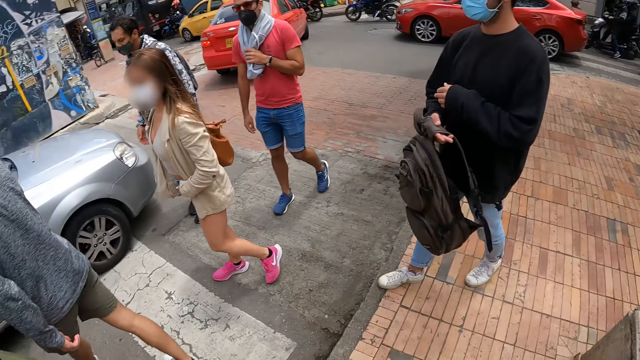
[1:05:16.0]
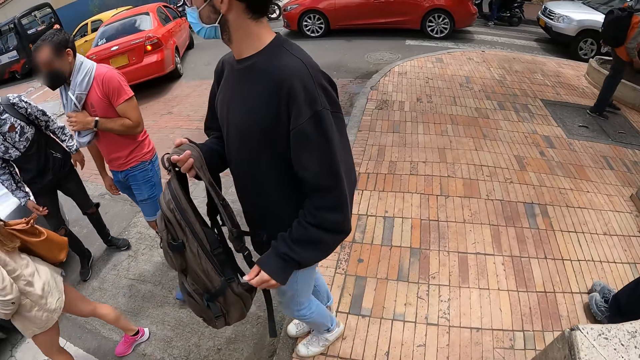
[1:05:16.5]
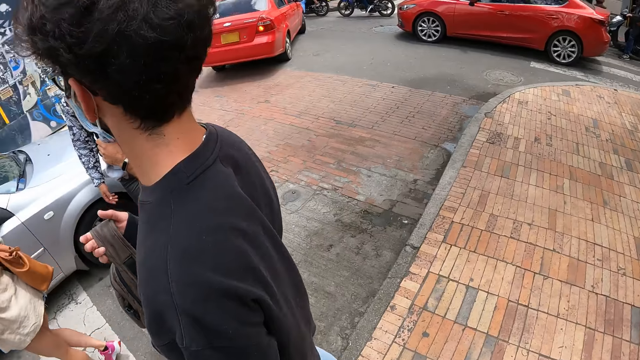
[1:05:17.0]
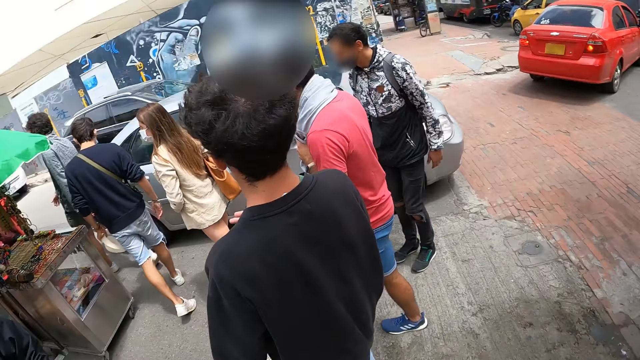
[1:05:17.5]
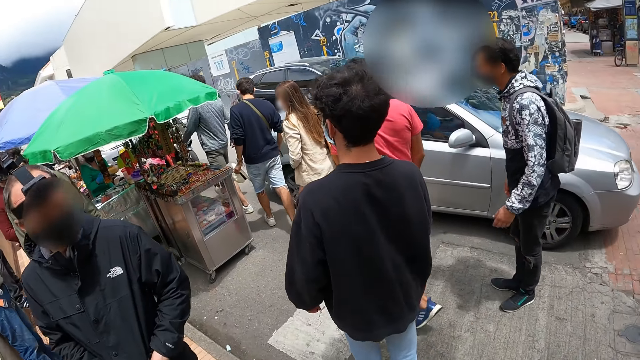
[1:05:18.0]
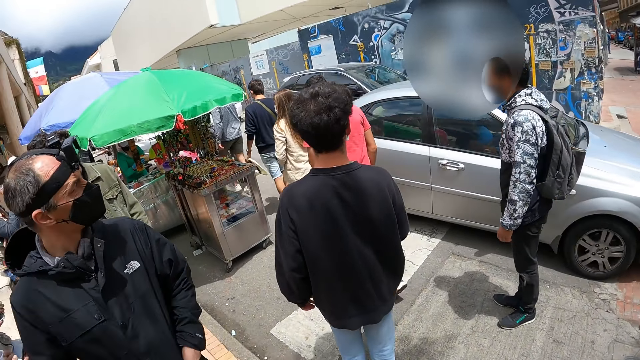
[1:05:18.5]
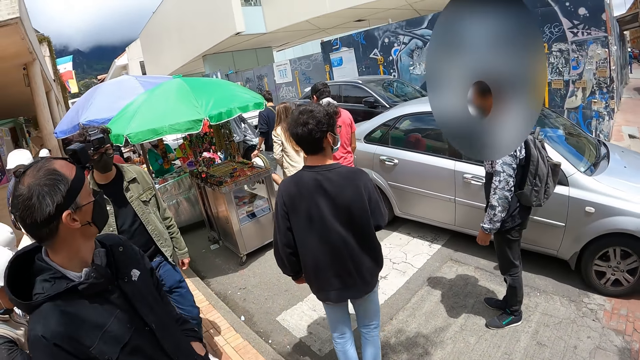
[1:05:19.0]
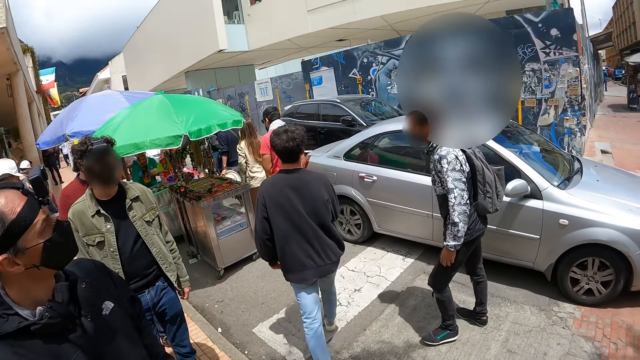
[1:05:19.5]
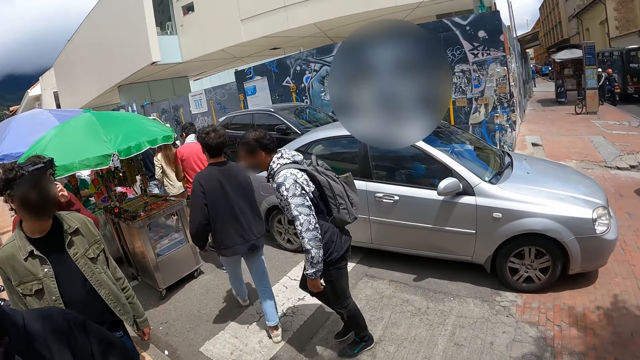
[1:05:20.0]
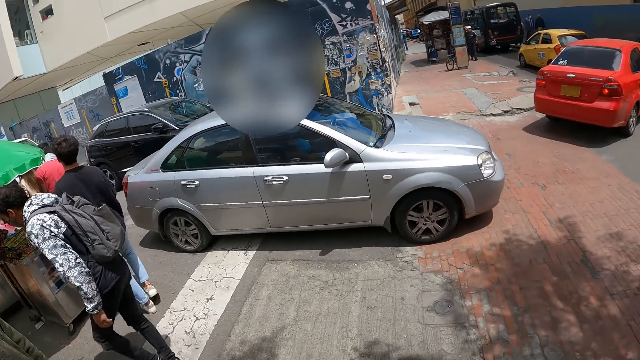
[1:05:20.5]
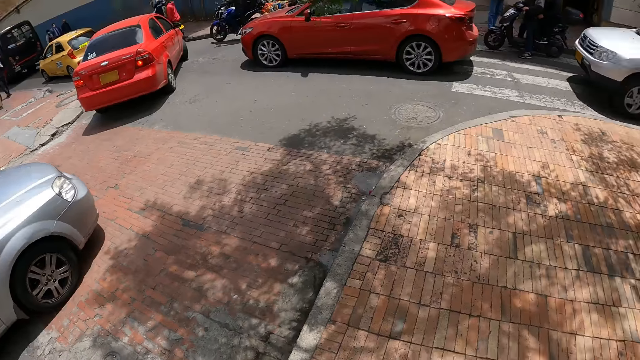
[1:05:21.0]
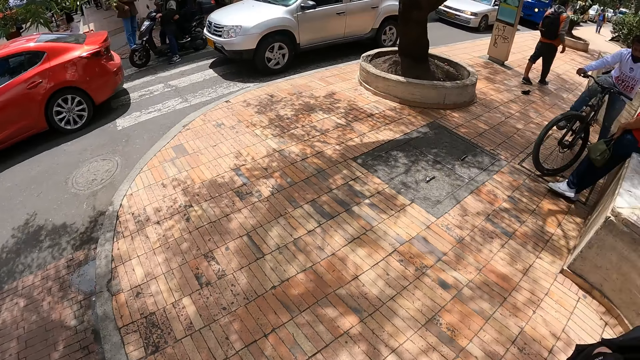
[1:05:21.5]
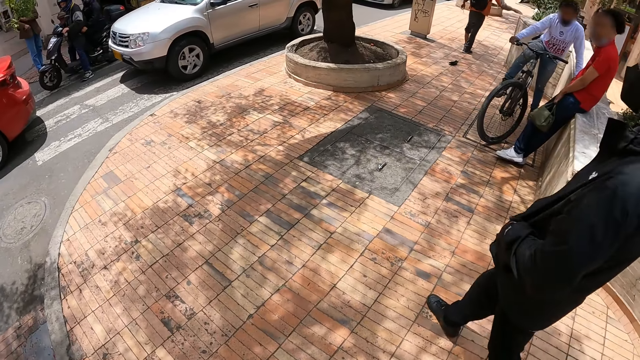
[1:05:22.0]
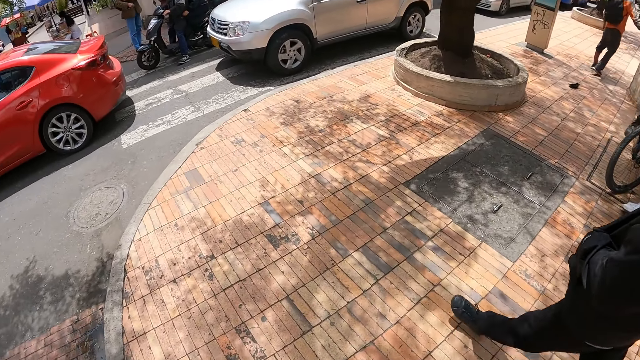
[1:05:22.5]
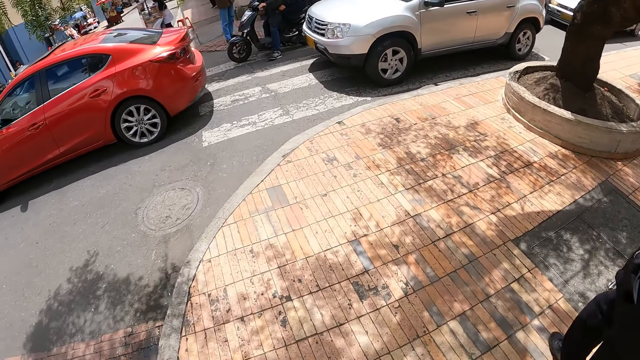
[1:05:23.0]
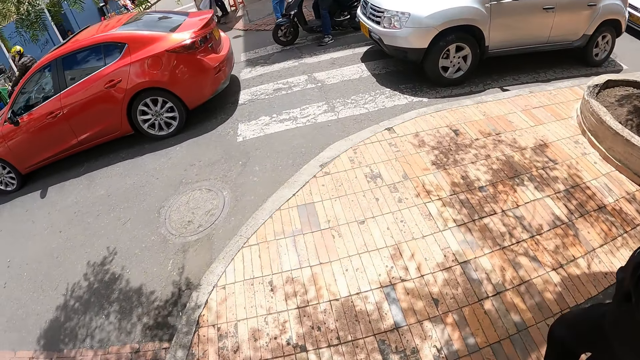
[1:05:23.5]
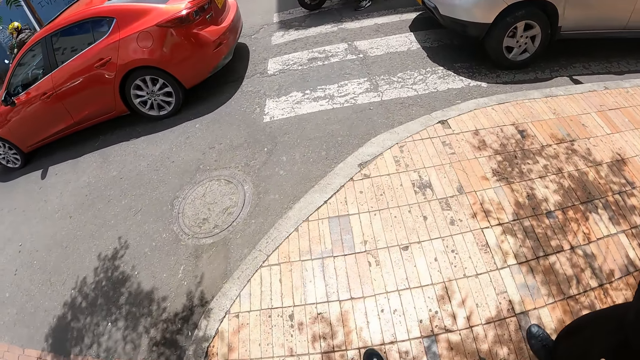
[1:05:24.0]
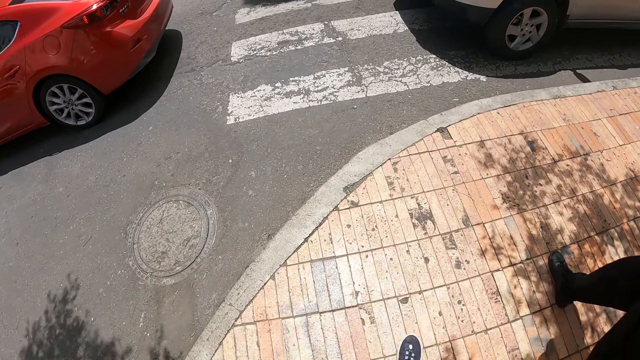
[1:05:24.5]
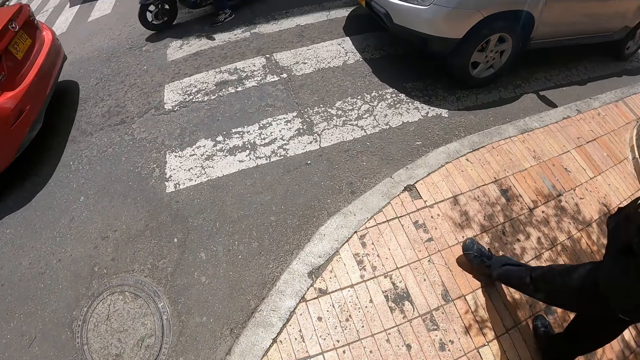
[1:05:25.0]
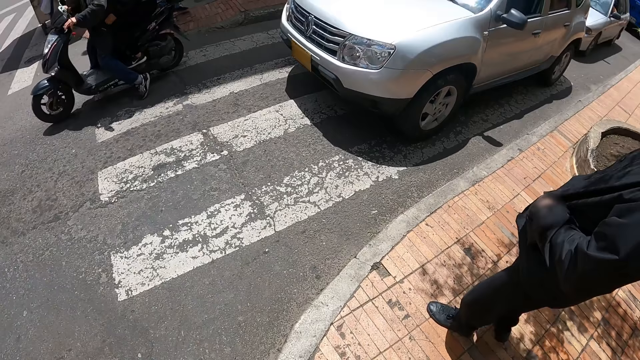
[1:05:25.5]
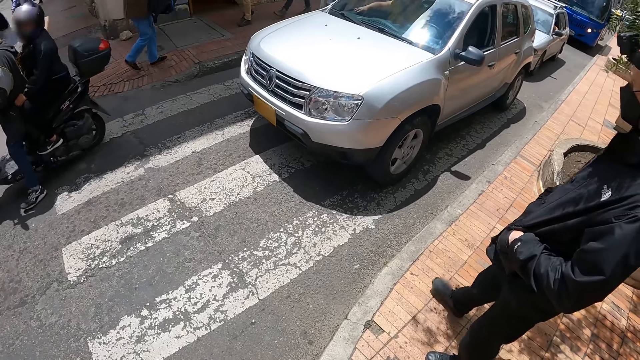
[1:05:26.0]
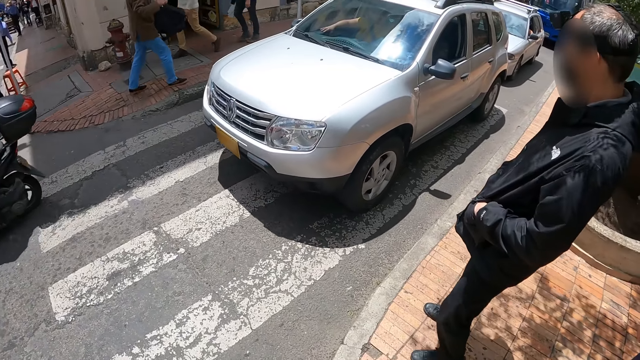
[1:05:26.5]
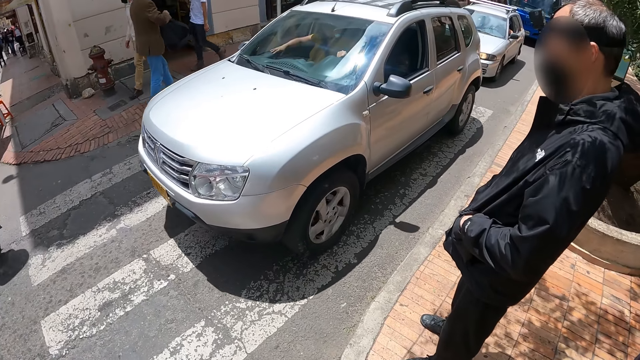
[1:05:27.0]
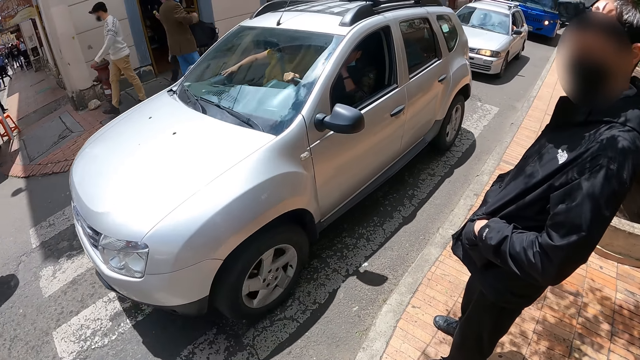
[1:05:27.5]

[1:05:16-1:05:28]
The camera wearer looks around. They walk on the pavement.

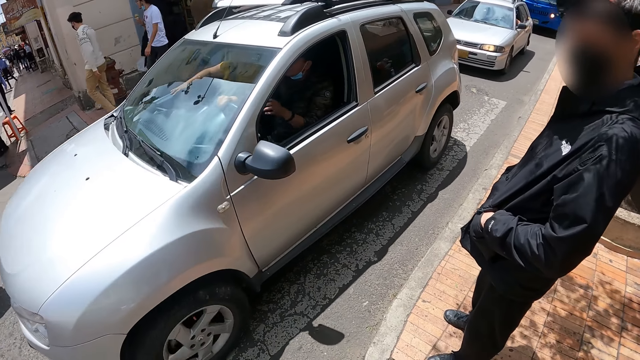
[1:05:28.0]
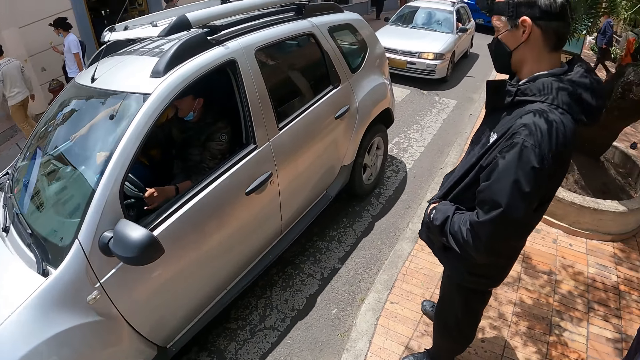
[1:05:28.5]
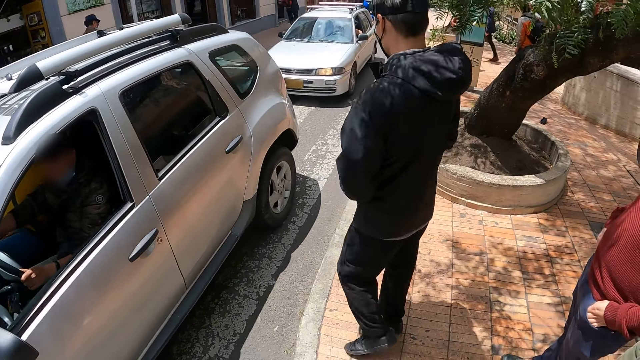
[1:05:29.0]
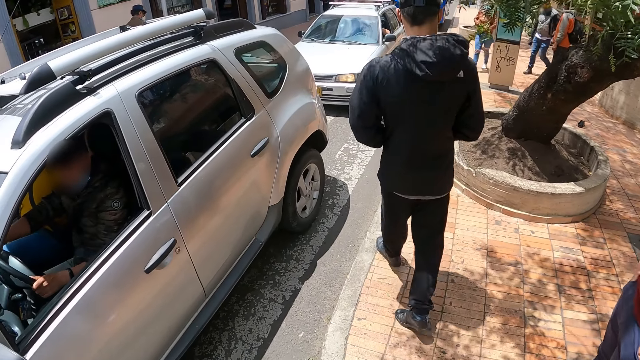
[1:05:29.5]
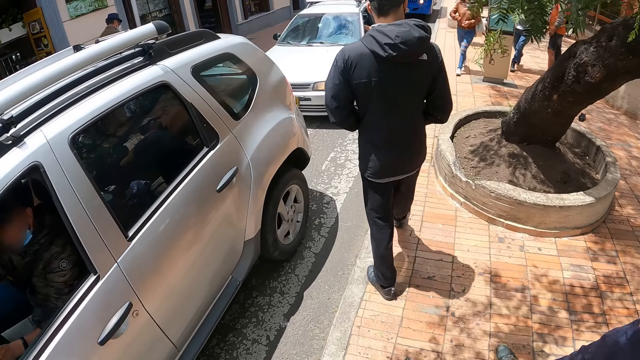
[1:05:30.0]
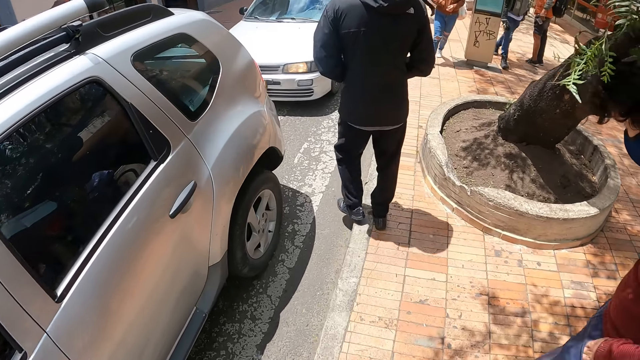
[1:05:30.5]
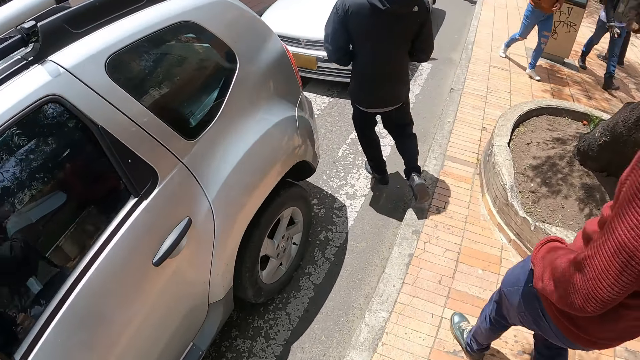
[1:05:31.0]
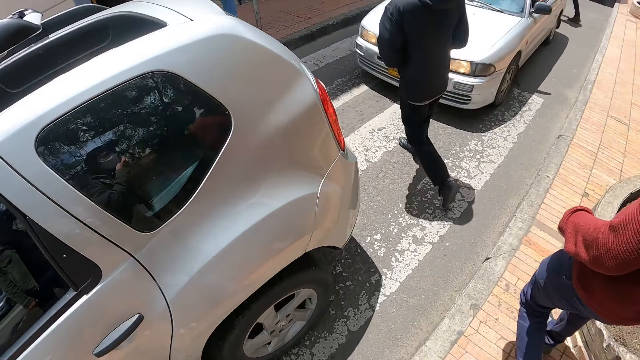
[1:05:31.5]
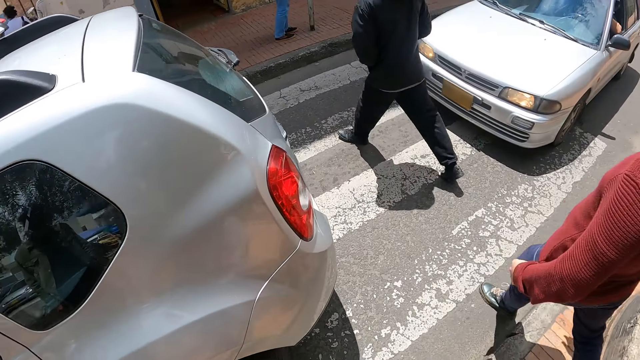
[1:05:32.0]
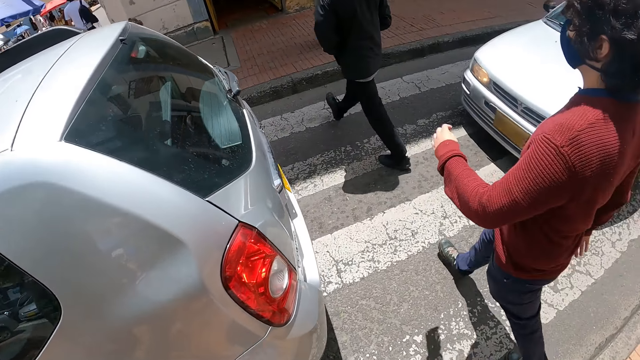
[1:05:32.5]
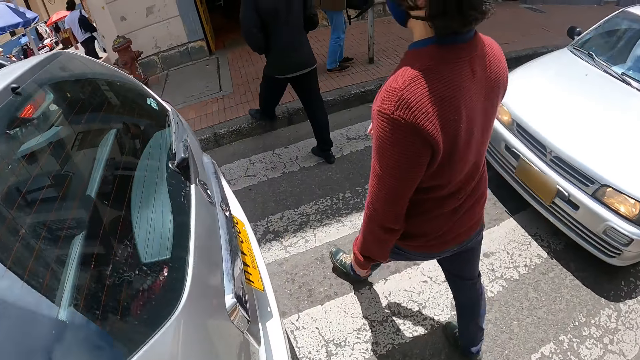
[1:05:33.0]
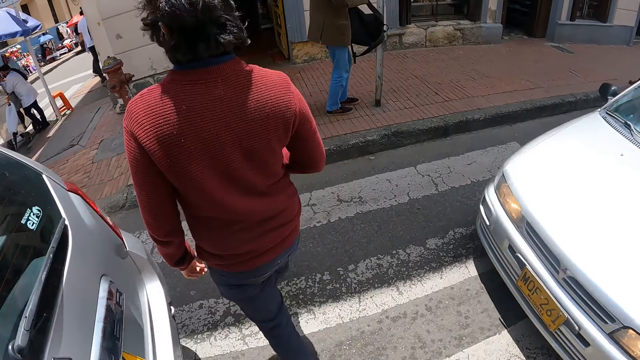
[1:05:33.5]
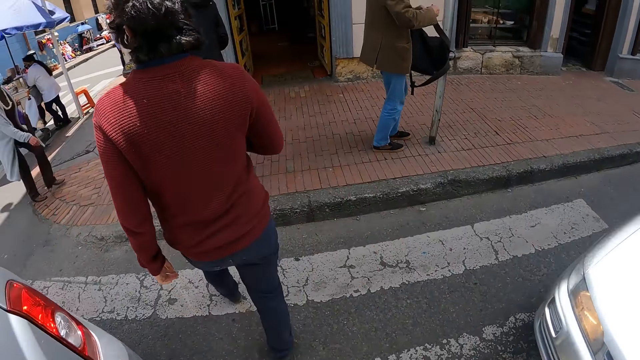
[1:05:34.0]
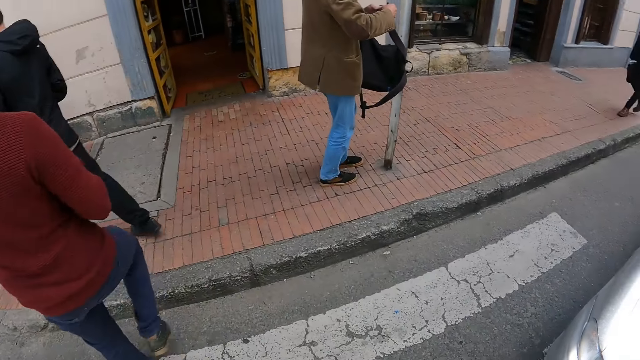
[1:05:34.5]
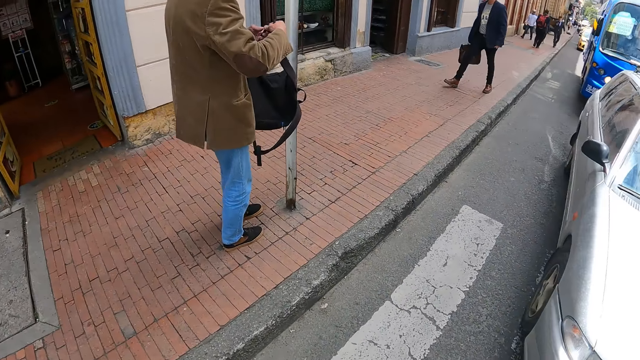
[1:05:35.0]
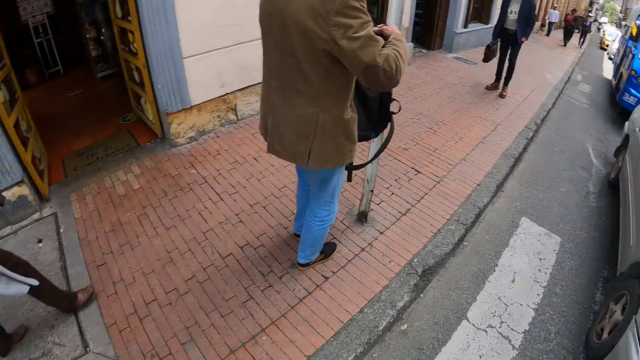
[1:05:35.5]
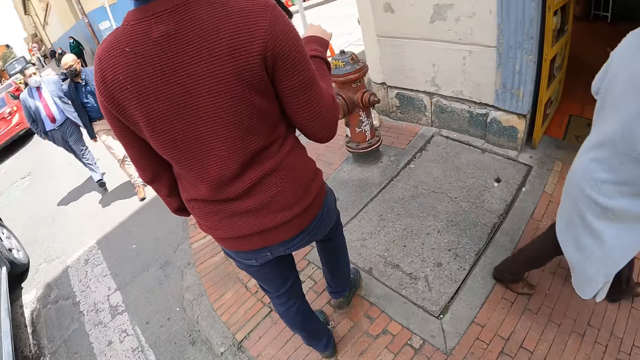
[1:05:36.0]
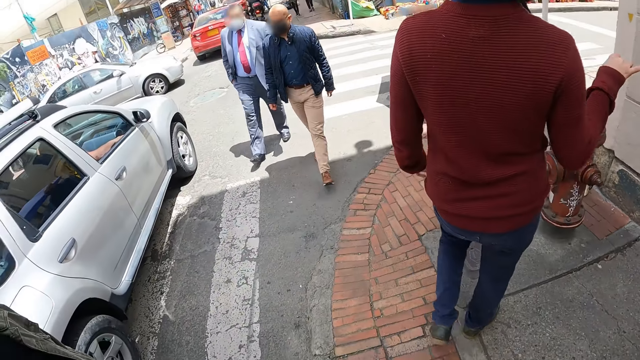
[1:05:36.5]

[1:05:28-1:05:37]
The camera wearer walks on the road.
